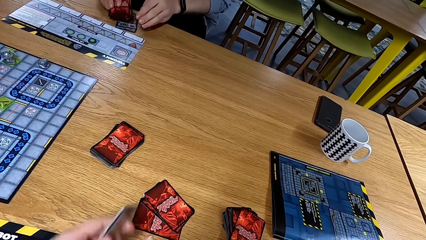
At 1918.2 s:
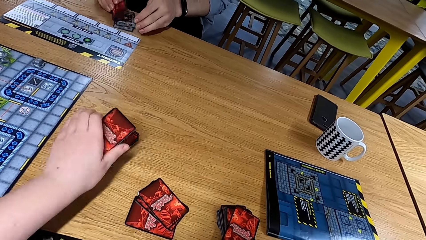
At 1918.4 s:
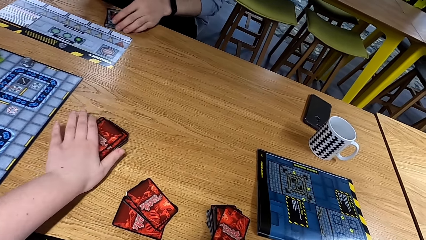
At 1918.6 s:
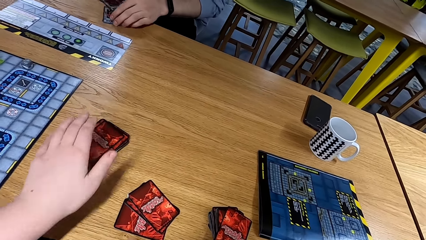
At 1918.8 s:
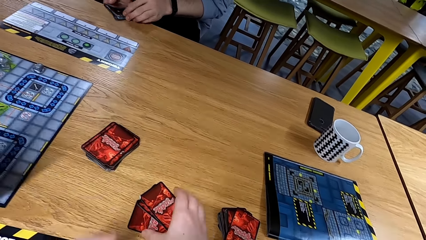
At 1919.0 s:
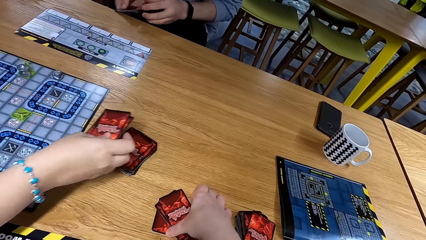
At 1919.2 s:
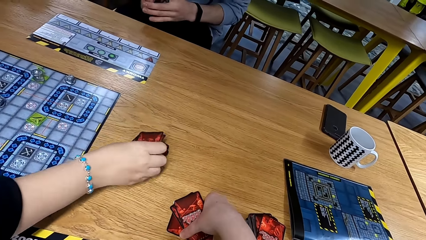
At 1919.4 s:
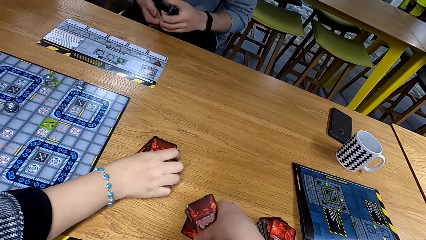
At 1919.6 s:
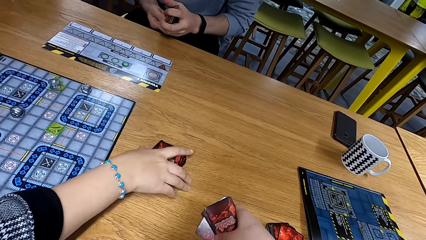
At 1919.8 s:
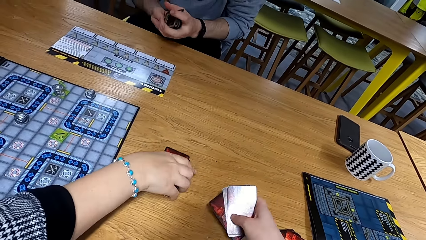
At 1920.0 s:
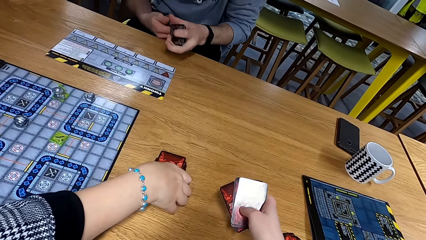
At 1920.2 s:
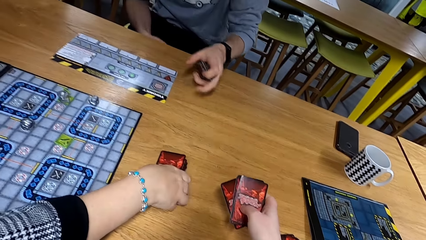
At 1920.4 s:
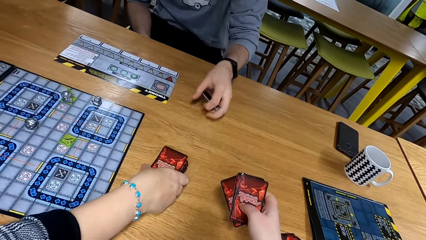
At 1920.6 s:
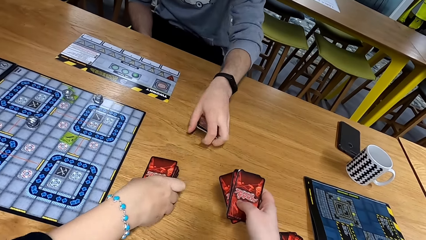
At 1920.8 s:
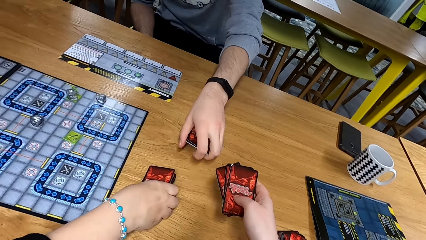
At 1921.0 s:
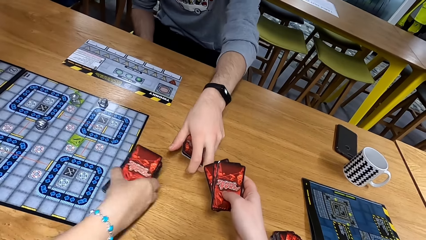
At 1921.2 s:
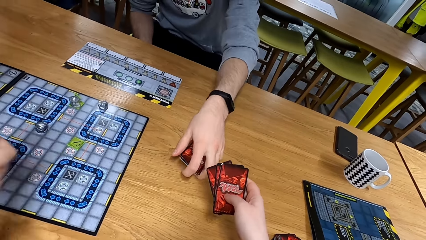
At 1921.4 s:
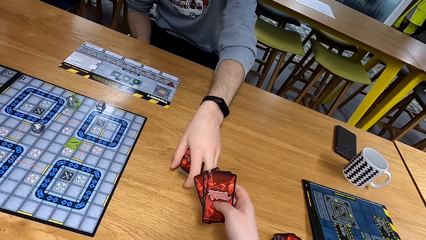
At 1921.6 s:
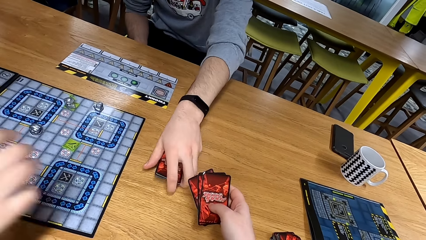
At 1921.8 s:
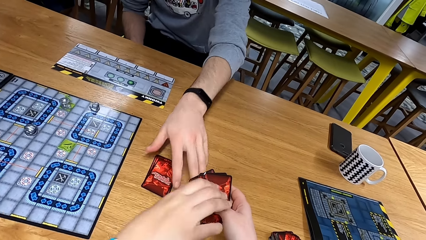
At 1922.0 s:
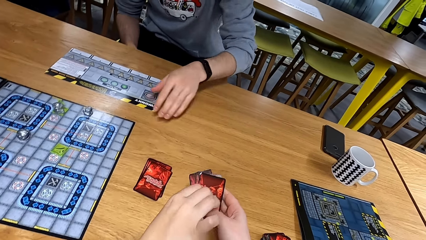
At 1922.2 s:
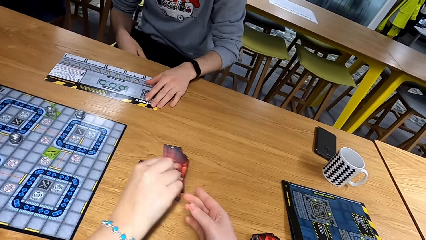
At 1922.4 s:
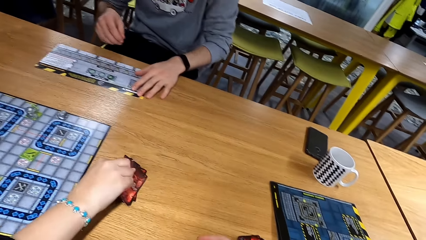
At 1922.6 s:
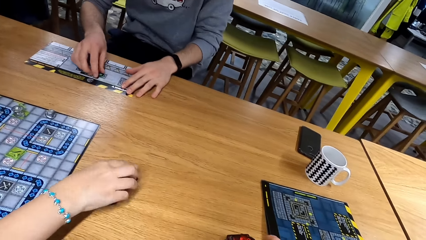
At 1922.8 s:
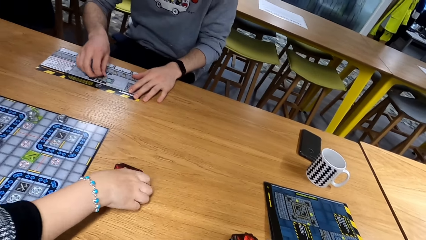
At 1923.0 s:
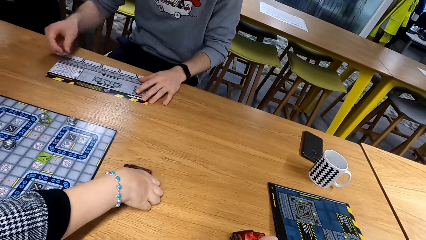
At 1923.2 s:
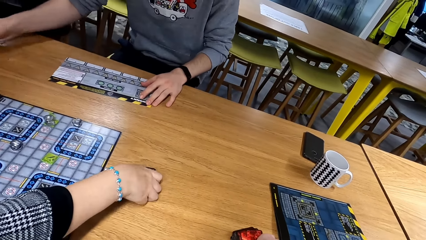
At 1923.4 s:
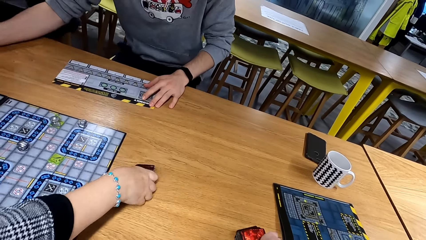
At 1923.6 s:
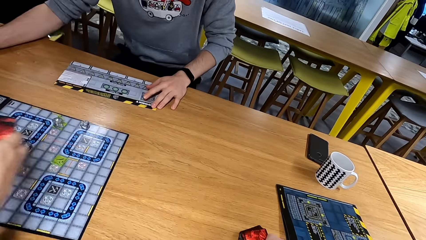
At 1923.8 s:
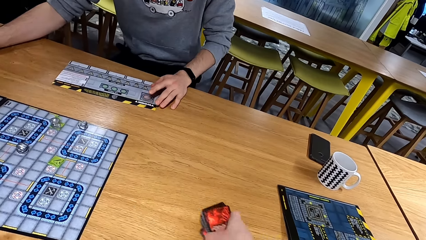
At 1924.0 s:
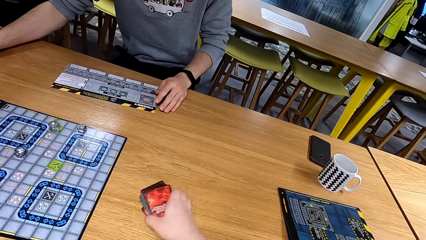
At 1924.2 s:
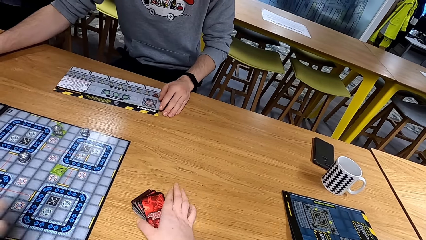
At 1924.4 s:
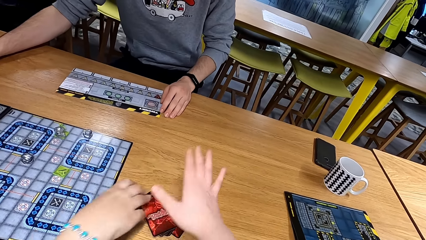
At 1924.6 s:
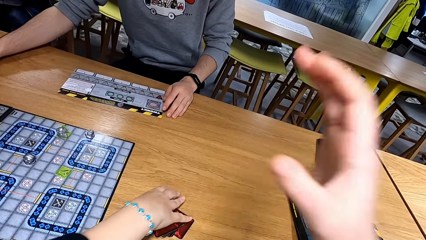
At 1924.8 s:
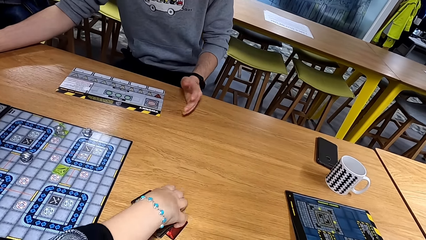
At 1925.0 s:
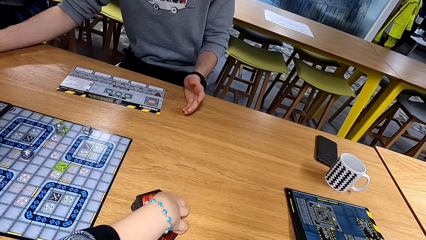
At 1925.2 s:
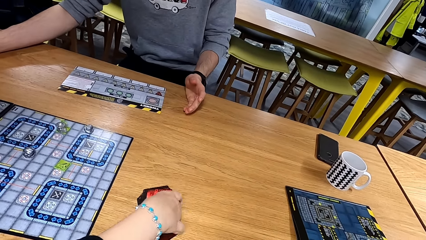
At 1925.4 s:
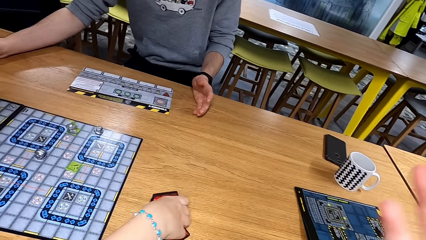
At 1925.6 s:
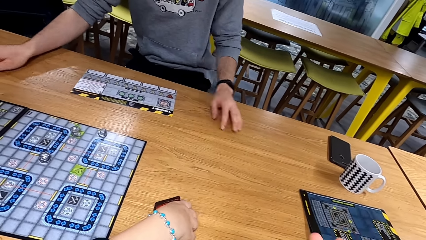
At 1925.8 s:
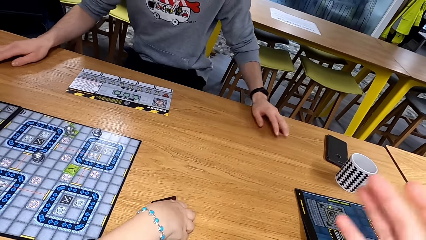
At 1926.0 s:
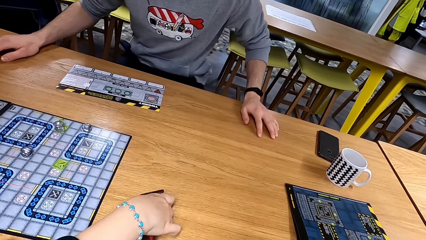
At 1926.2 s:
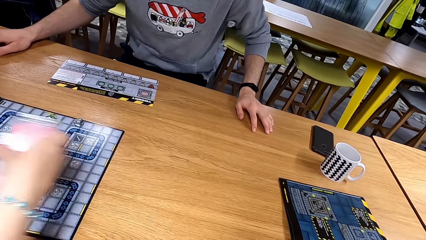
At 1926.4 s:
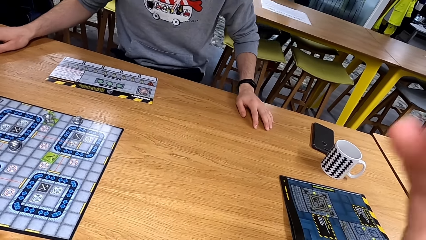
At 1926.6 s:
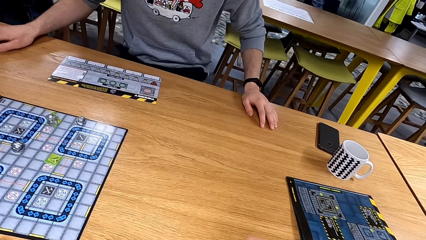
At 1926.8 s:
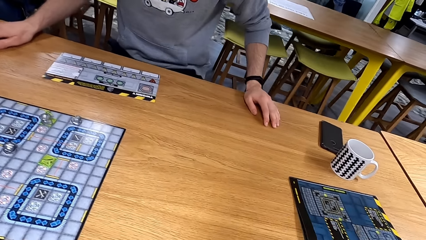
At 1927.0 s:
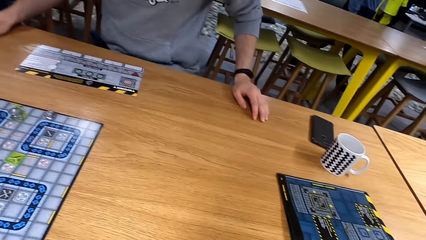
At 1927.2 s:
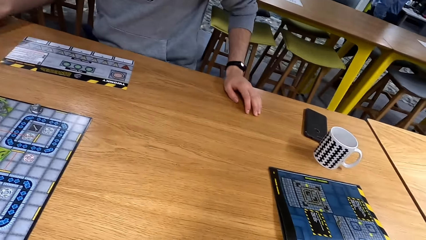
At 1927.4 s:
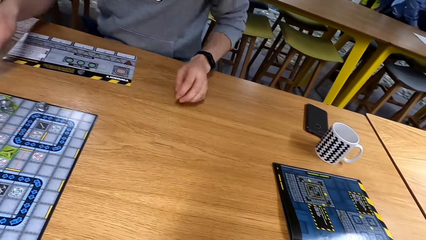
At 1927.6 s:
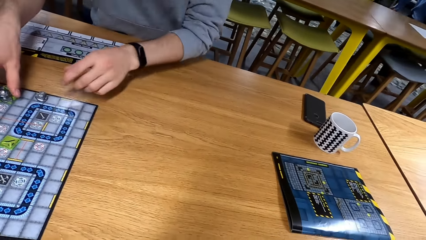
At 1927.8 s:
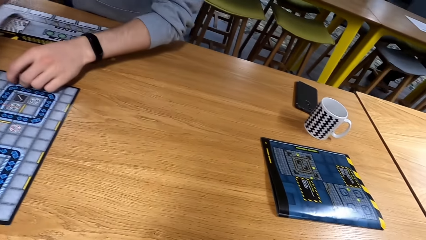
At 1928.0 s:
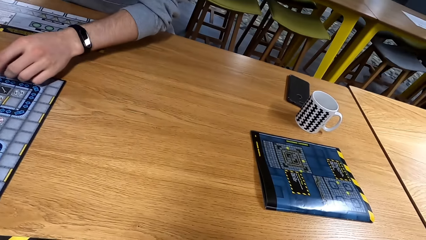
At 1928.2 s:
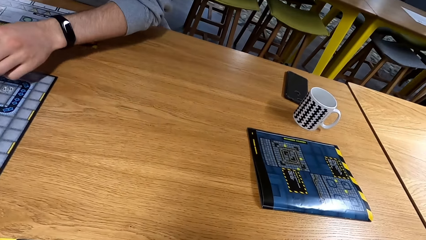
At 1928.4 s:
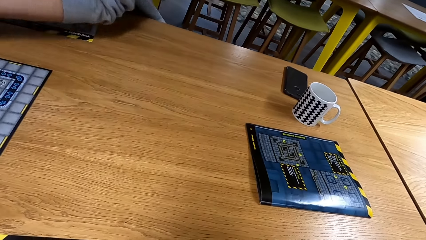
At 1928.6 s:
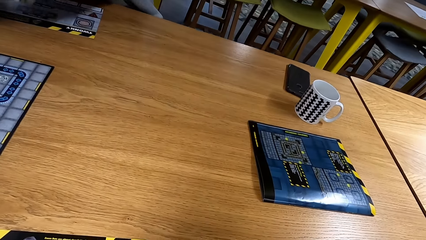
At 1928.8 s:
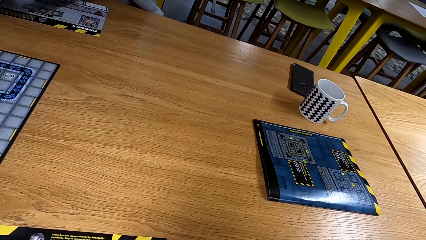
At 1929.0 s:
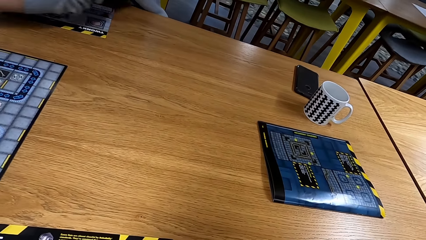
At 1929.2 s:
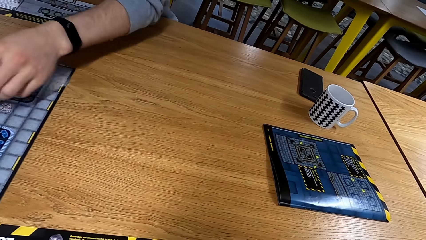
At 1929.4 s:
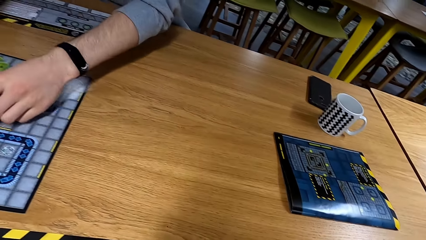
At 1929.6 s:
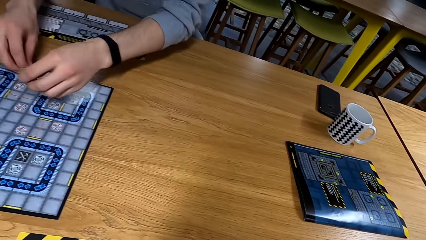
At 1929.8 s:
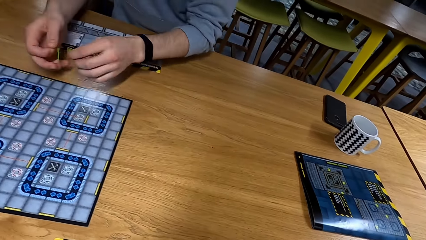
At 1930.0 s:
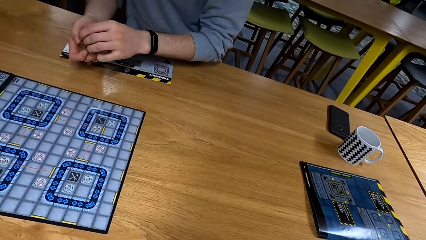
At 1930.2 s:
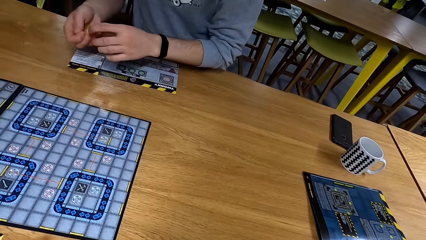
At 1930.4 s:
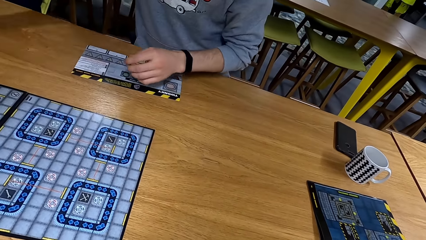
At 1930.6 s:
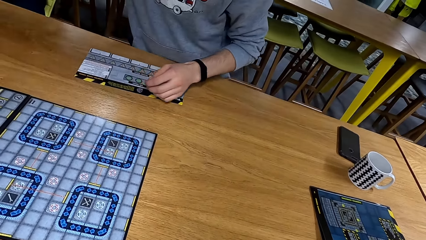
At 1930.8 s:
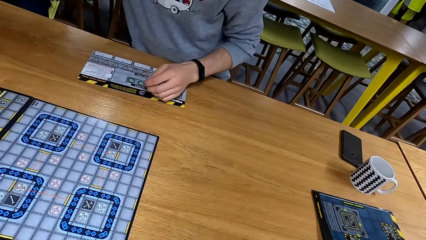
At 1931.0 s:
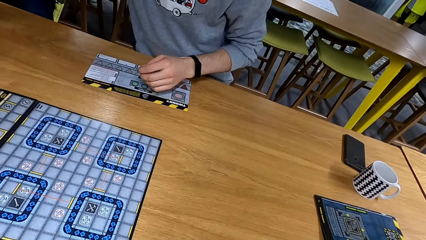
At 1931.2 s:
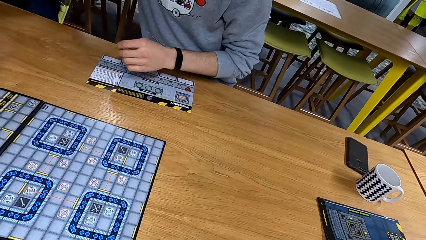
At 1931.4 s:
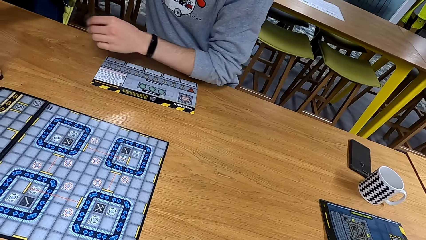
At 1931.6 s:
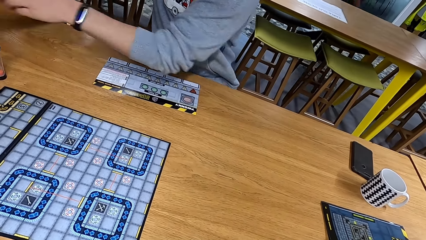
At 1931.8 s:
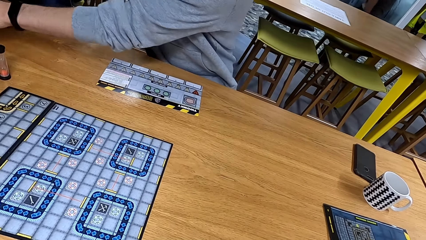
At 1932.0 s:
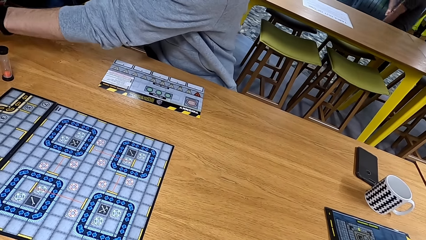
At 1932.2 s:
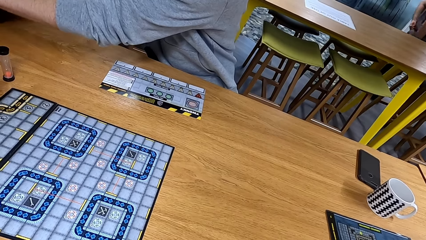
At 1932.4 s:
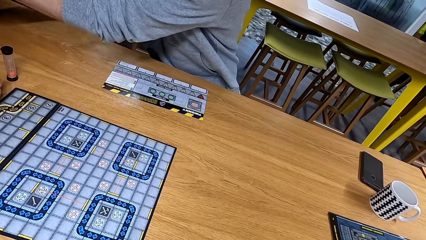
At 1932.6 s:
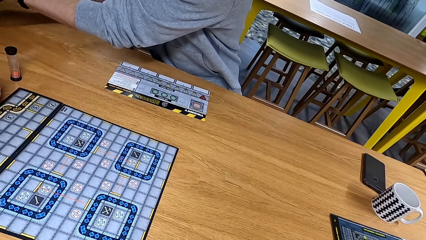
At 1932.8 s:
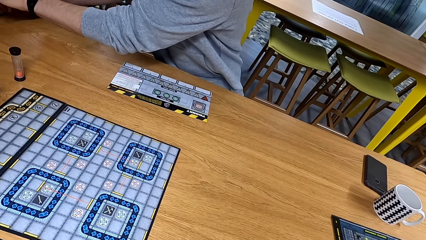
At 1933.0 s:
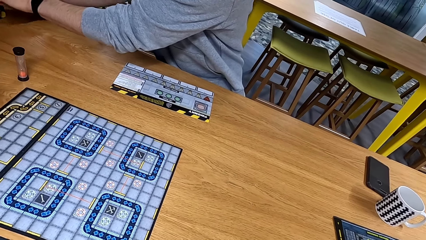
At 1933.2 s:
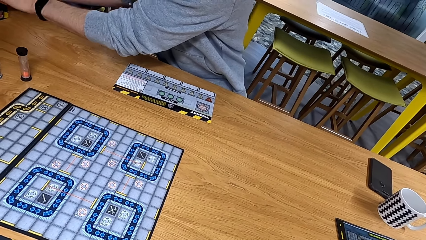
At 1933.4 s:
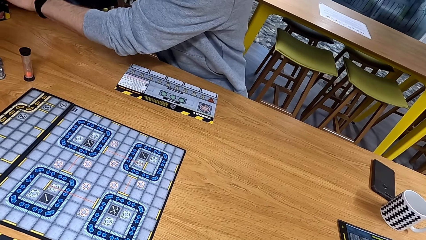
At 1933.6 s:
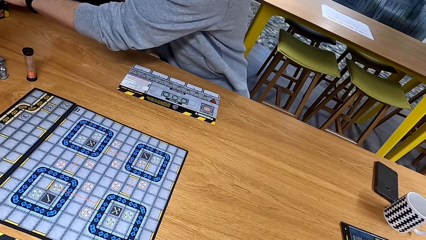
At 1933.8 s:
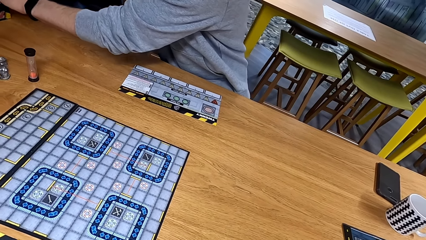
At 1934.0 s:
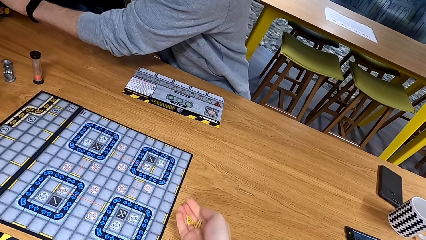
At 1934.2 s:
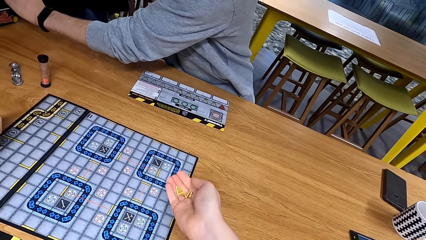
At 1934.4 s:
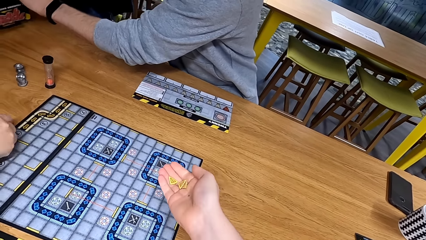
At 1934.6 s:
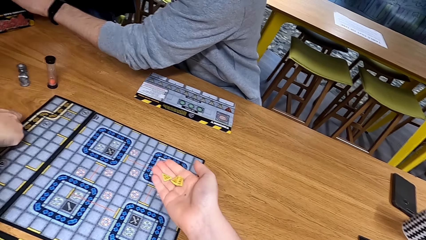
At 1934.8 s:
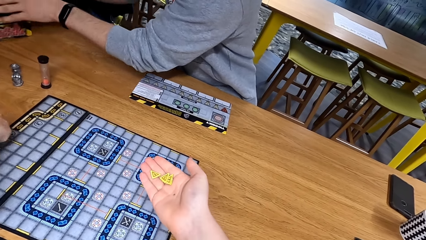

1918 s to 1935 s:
The camera wearer puts the cards on the table. A man puts the cards on the table. Another man puts the cards on the table. The first man picks the cards. The camera wearer puts the cards on the table. The other man picks the cards. He moves. He collects something from the playing board and puts hands on the board. He picks a die. He moves hands.
